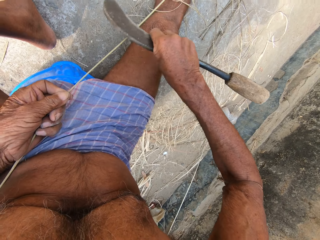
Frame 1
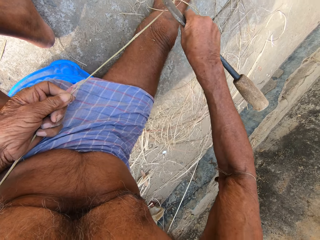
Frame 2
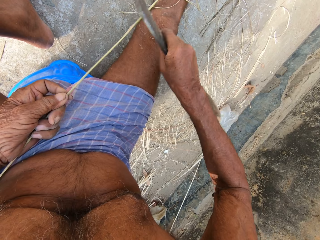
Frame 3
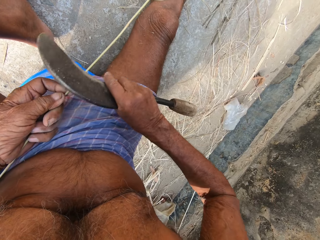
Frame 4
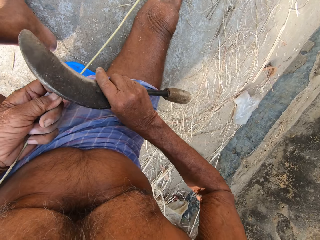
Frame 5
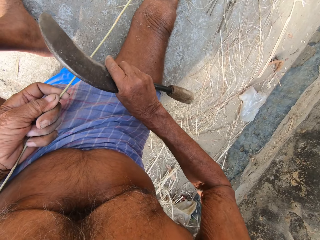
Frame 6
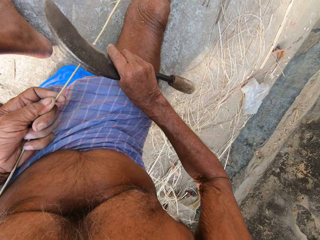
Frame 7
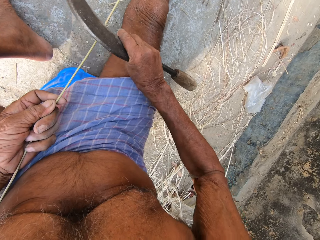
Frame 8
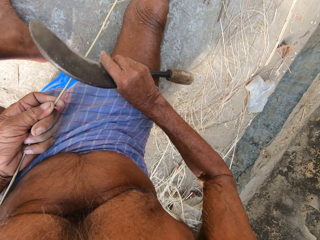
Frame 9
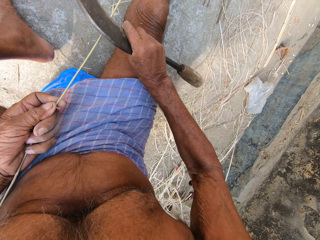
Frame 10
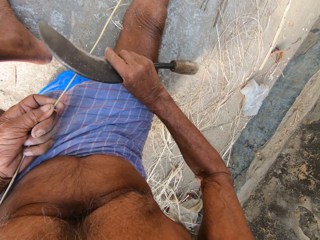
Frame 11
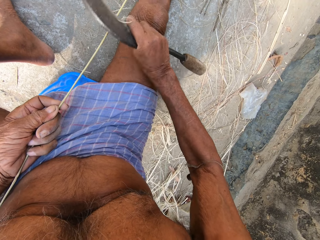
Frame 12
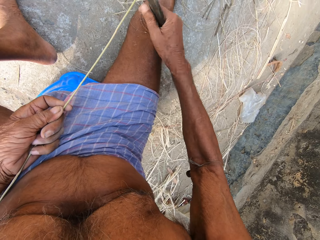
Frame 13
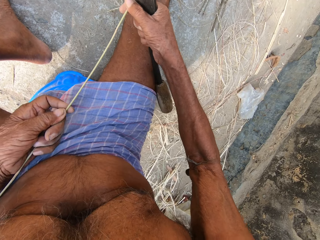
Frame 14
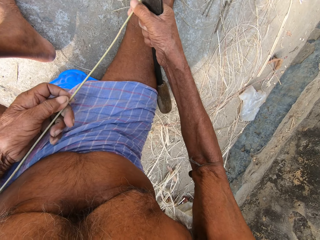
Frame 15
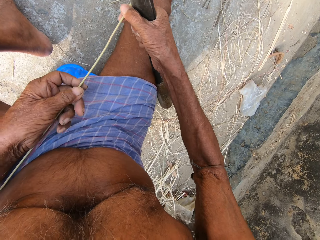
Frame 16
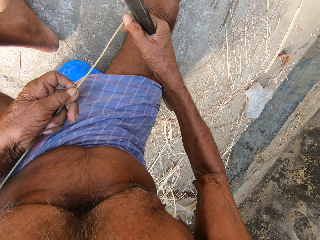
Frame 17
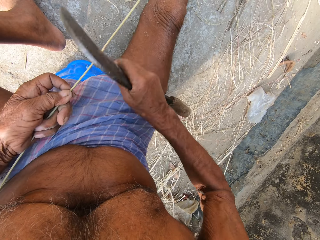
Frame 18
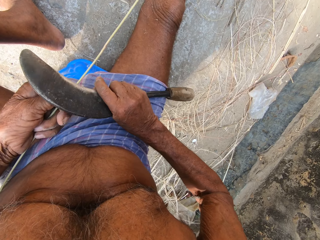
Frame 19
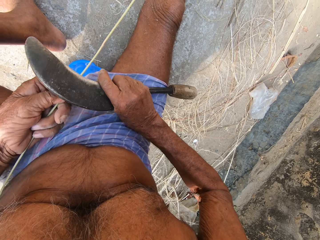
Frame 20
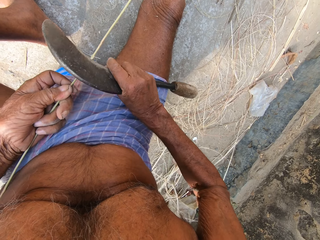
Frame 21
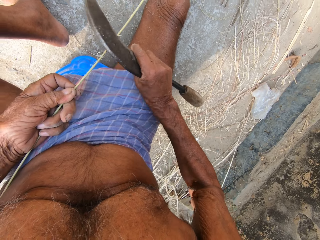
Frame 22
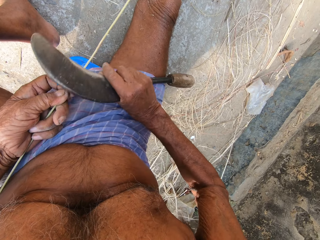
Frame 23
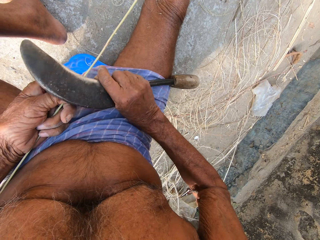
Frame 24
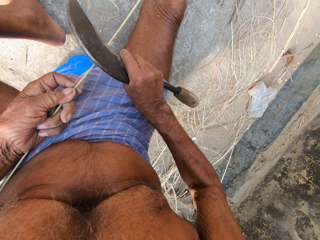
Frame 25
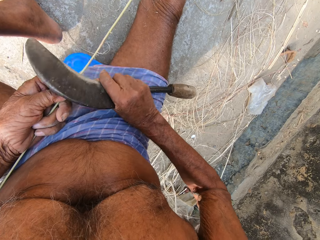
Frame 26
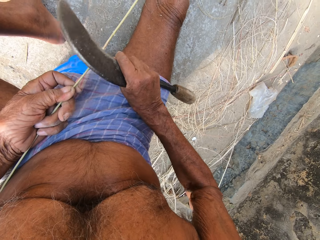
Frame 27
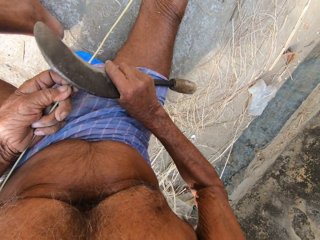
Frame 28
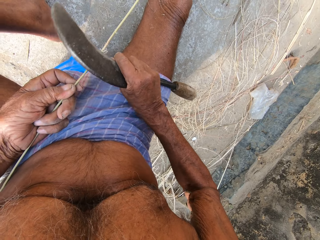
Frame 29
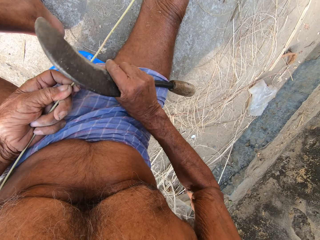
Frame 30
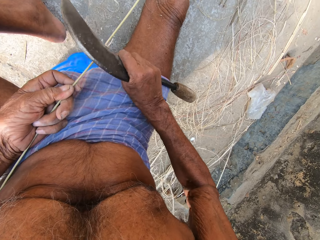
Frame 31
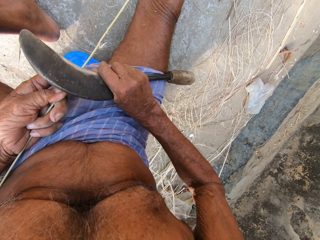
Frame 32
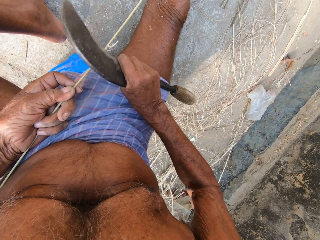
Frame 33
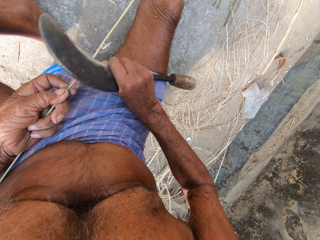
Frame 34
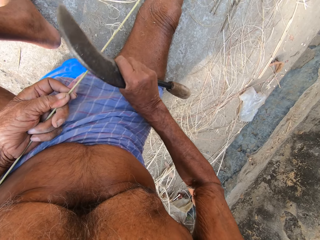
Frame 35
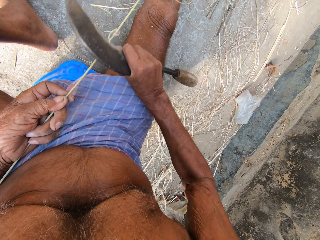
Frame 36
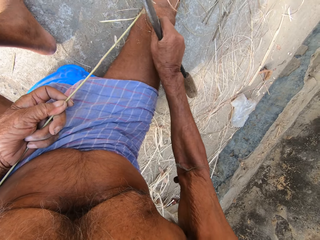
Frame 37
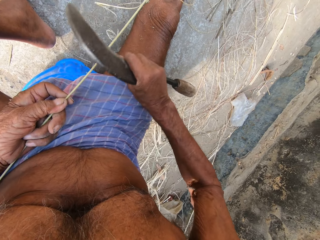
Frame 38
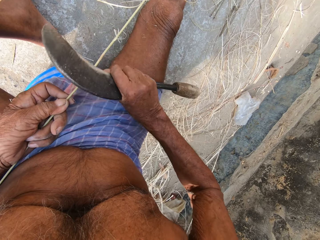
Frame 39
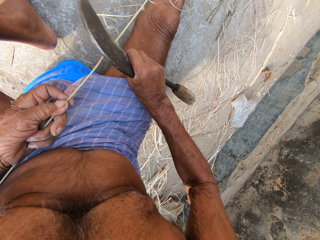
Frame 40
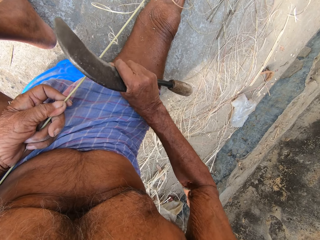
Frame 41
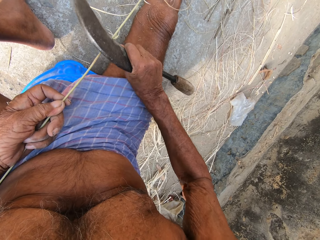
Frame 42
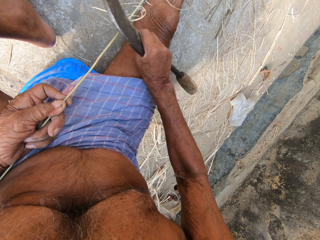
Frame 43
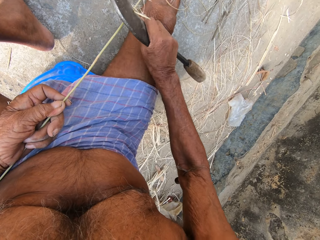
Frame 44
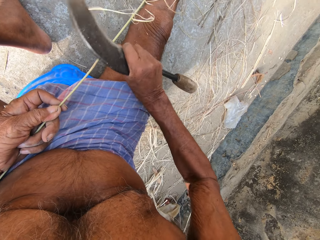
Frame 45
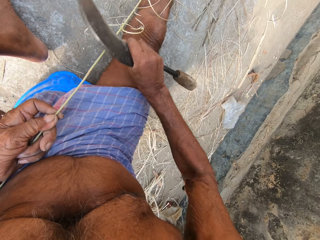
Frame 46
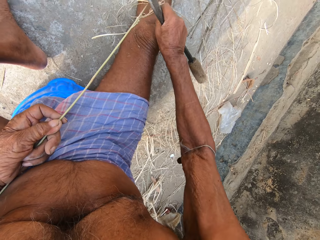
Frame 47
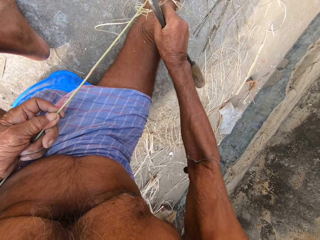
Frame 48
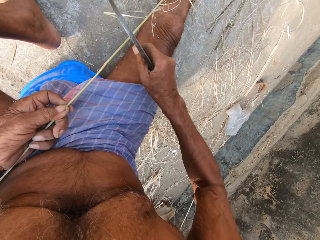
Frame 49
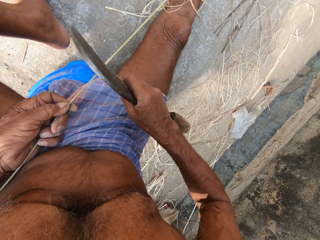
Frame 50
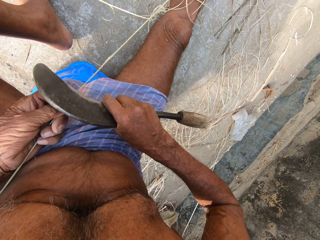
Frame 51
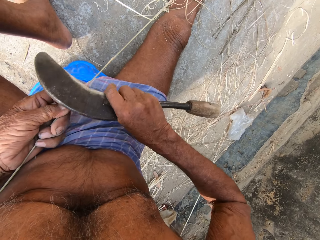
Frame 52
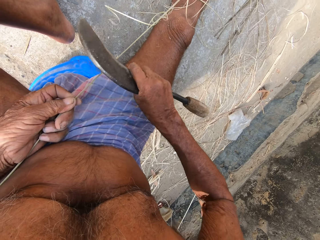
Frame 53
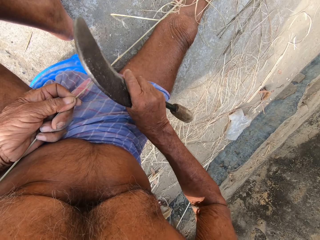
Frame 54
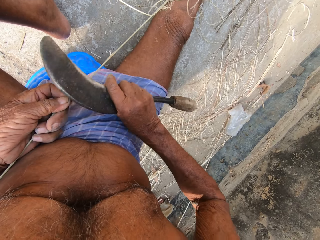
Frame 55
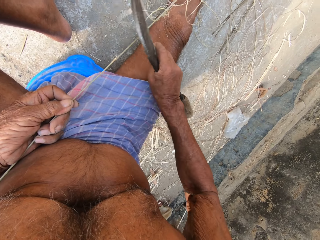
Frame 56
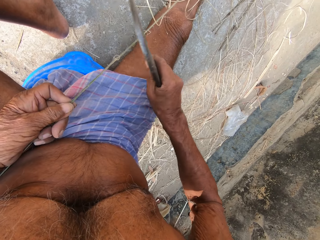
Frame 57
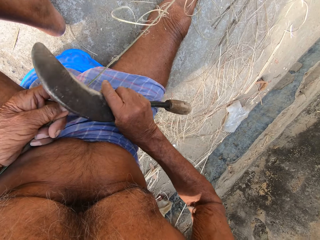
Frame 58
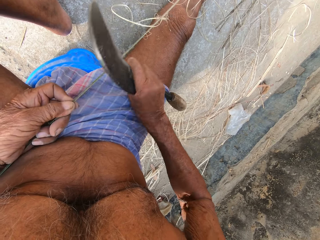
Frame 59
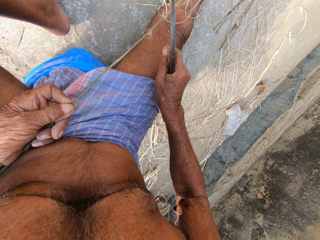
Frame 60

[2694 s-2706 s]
The camera wearer moves the sickle tool. They trim the woven stick with the sickle tool. They pull the woven stick. They move the sickle tool. They trim the woven stick with the sickle tool.

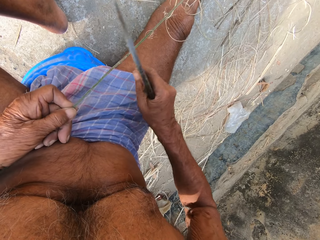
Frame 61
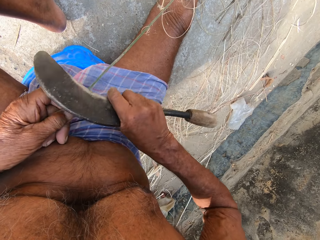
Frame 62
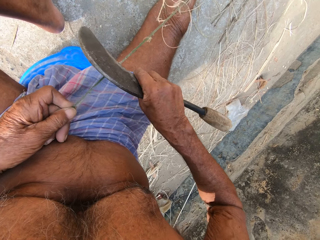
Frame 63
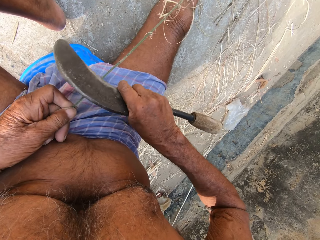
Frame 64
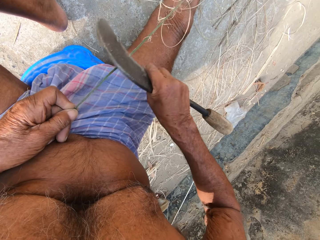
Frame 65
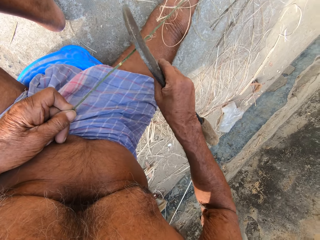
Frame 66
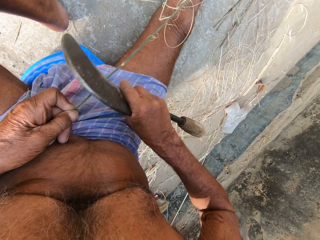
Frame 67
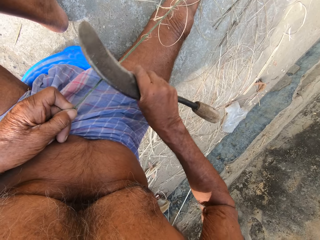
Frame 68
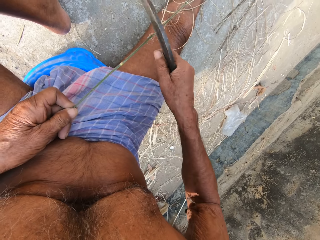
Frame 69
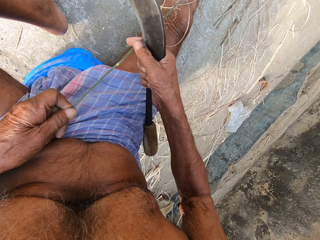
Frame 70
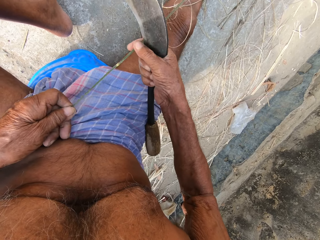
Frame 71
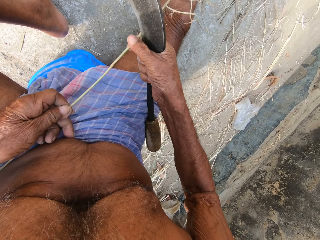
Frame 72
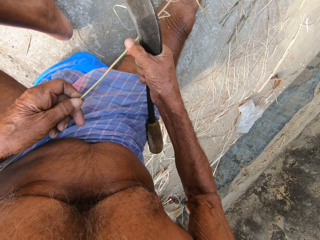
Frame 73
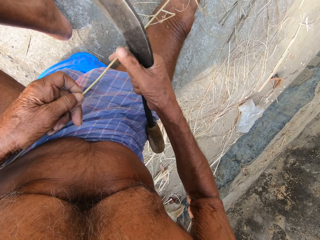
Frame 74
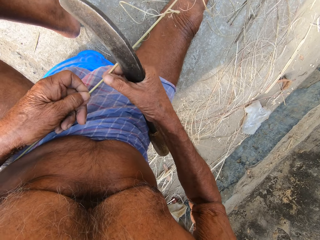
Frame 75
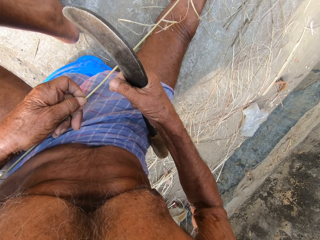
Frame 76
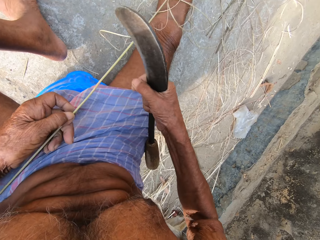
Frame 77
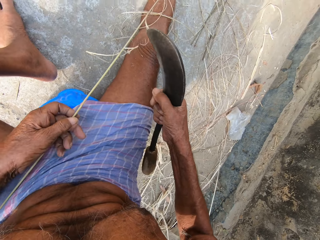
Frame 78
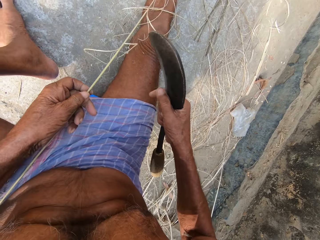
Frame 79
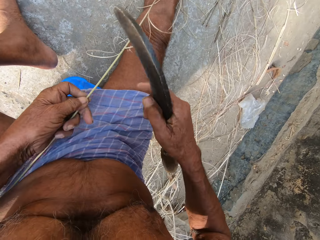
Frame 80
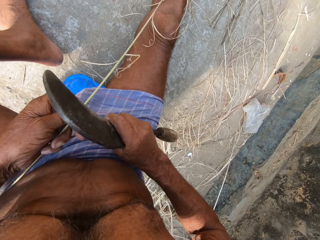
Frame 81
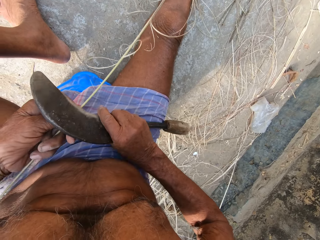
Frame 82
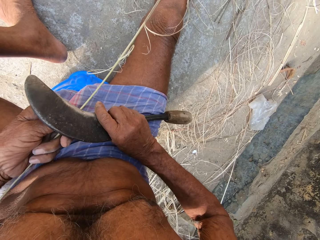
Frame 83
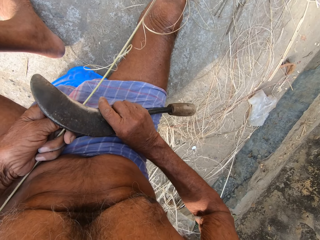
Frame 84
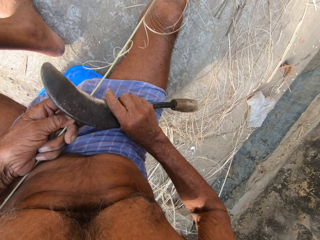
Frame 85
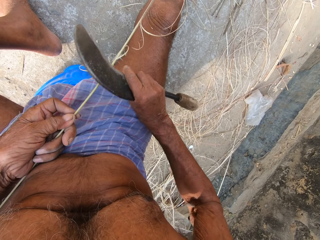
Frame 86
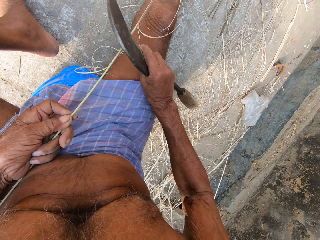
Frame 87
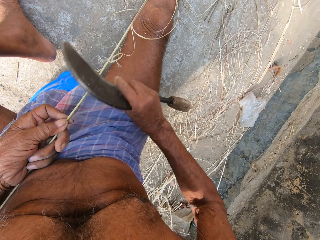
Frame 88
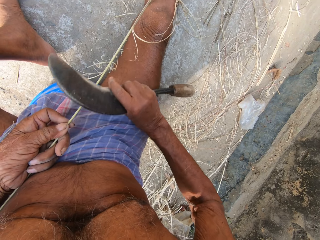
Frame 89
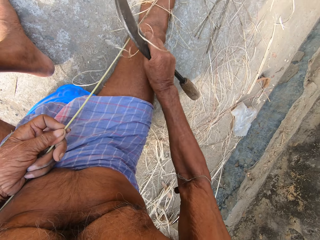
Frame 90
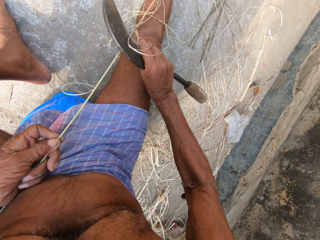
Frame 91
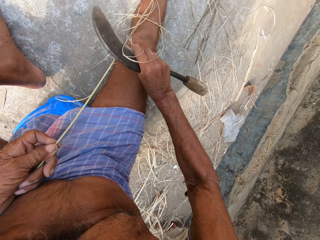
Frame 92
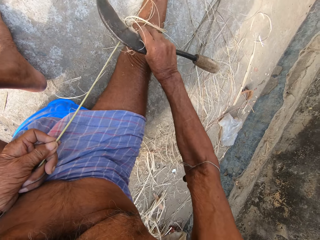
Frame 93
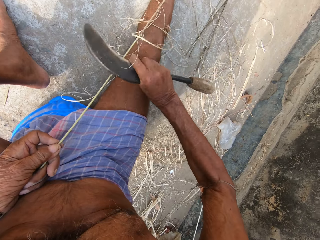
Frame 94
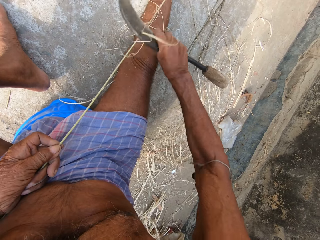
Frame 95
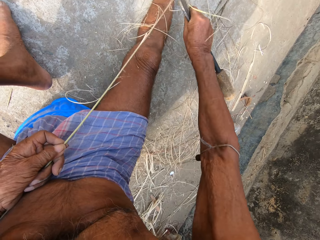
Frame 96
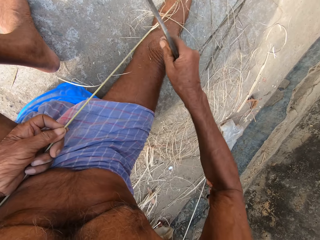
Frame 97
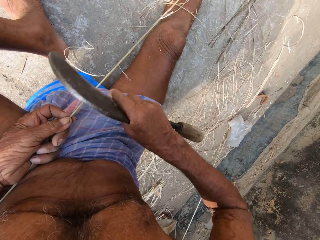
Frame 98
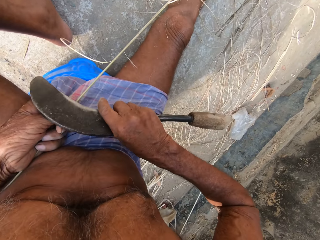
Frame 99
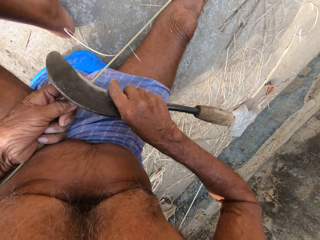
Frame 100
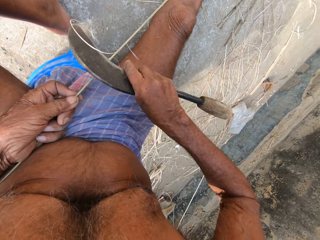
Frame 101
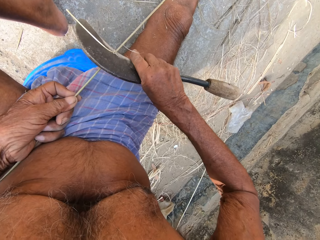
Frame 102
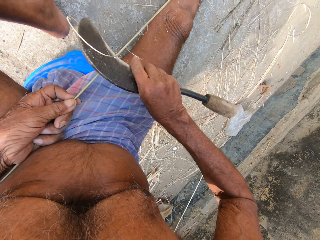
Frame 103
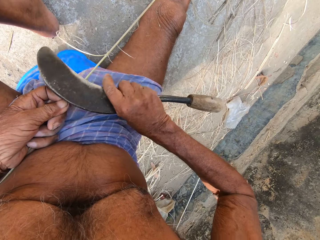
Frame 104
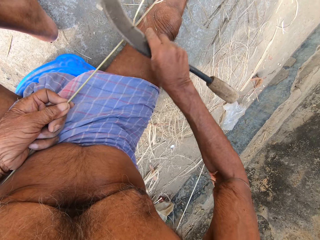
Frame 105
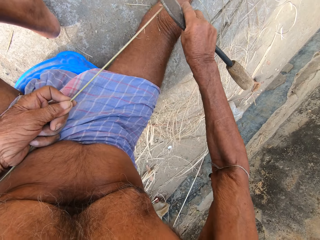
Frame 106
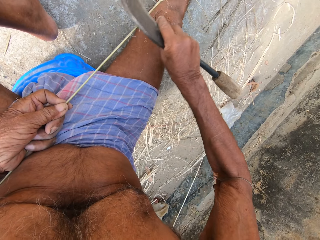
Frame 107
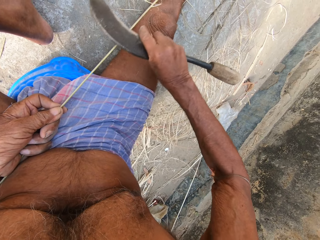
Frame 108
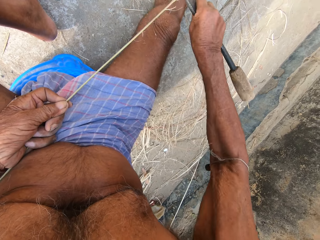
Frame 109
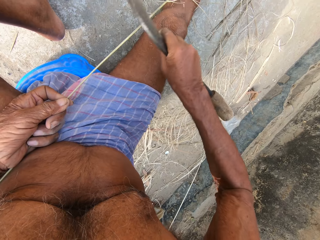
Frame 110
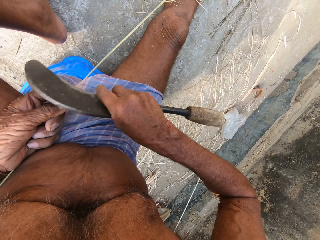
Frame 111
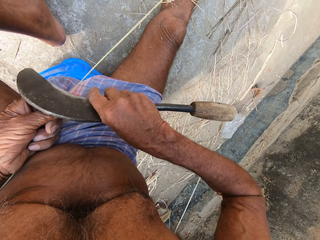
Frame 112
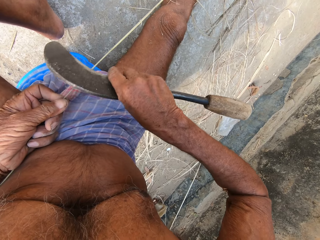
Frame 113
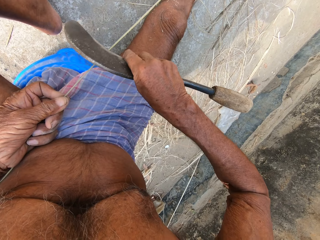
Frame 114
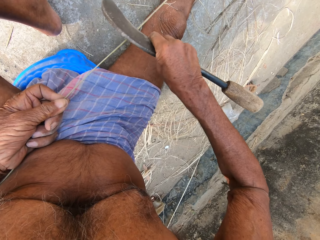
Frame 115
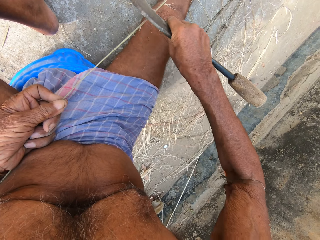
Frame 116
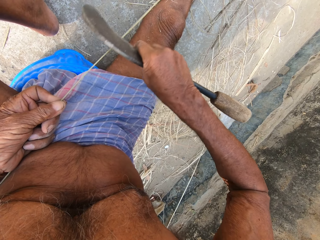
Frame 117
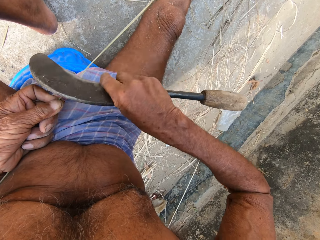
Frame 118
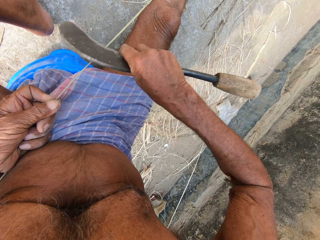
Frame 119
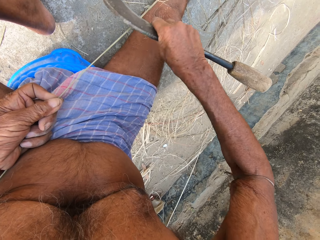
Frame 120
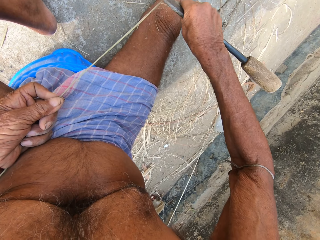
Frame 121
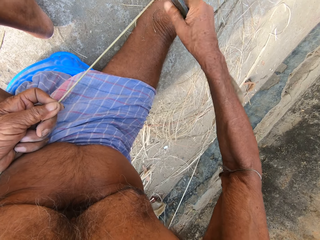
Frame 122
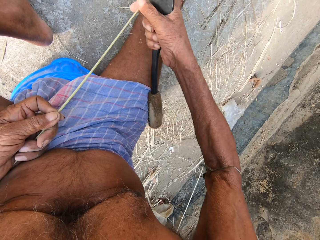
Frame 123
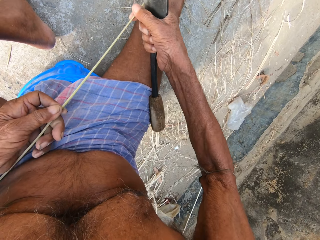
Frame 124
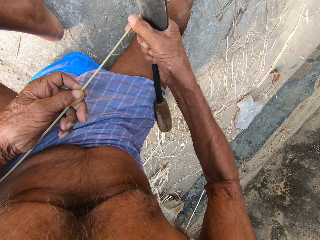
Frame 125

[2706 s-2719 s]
The camera wearer looks at the woven stick. They pull the woven stick. They trim the woven stick with a sickle tool. They move the sickle tool. They trim the woven stick with the sickle tool.
